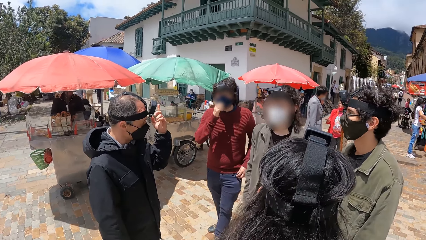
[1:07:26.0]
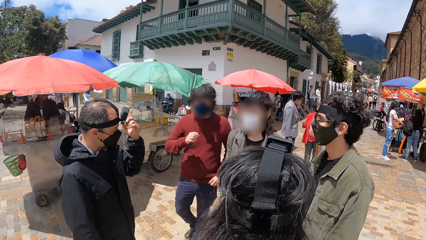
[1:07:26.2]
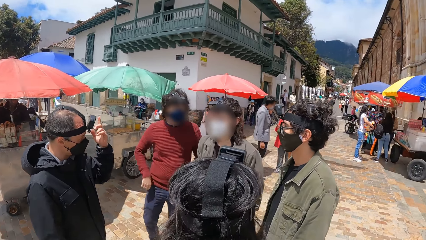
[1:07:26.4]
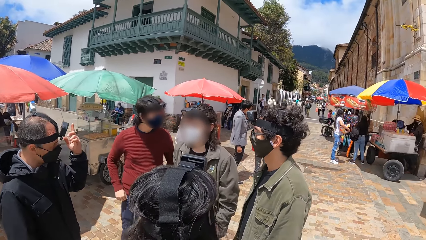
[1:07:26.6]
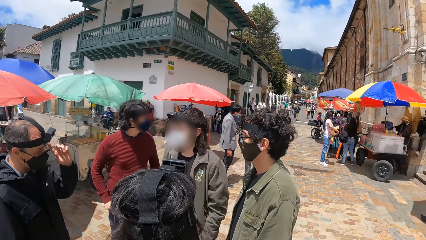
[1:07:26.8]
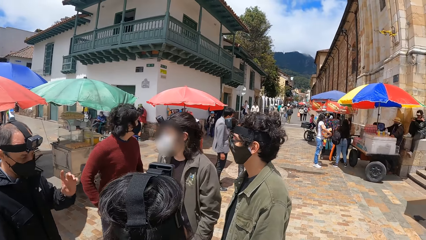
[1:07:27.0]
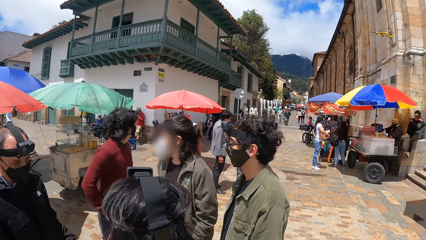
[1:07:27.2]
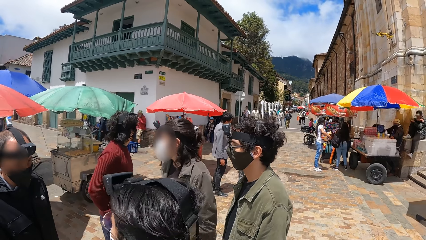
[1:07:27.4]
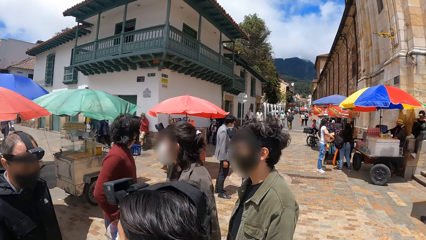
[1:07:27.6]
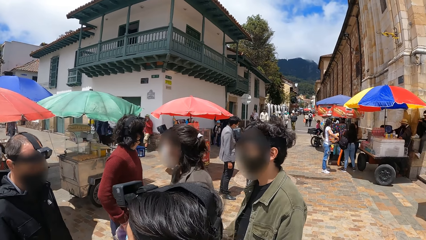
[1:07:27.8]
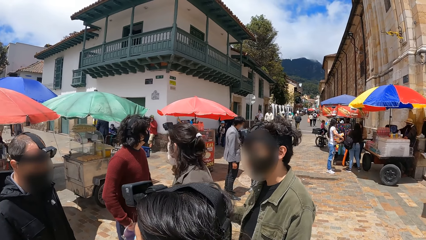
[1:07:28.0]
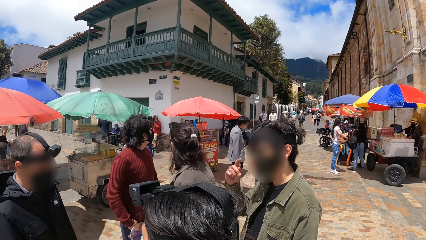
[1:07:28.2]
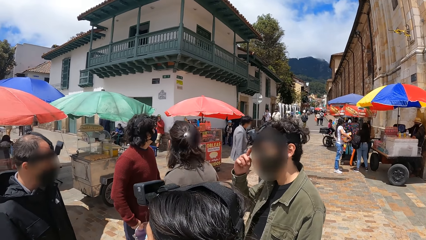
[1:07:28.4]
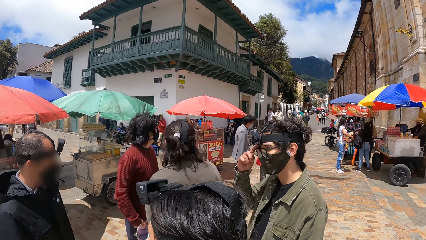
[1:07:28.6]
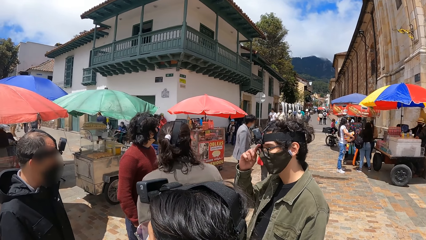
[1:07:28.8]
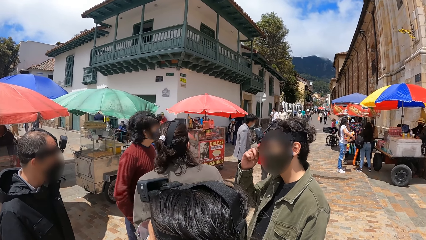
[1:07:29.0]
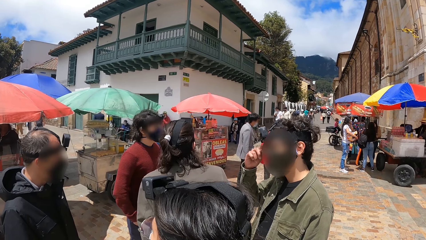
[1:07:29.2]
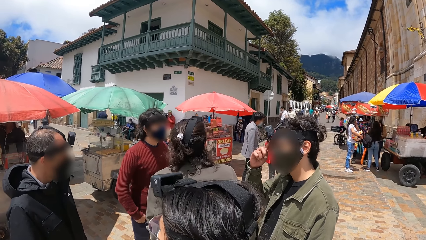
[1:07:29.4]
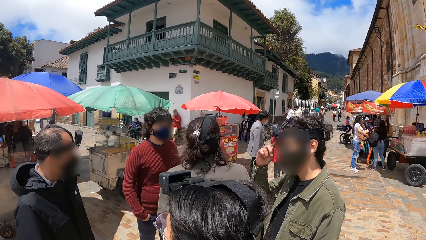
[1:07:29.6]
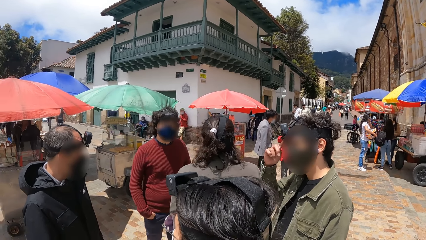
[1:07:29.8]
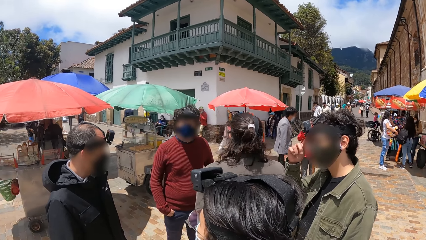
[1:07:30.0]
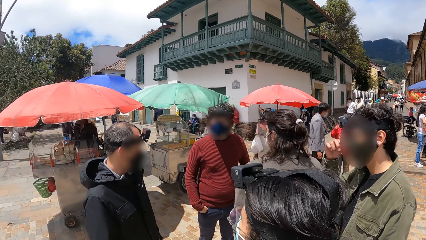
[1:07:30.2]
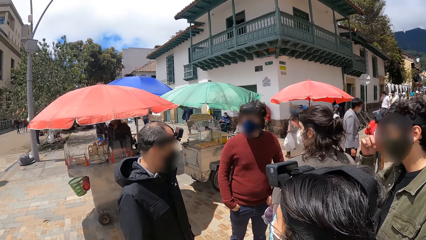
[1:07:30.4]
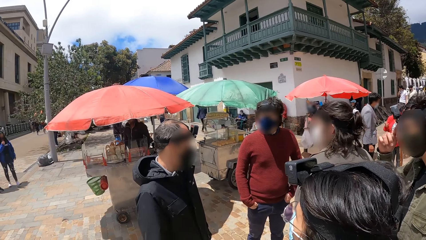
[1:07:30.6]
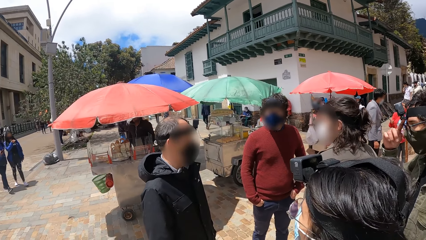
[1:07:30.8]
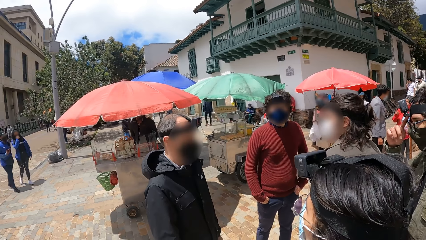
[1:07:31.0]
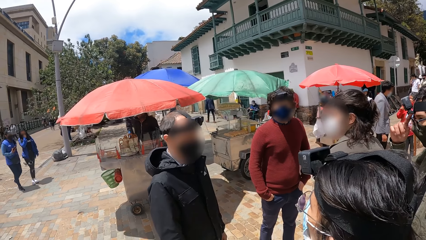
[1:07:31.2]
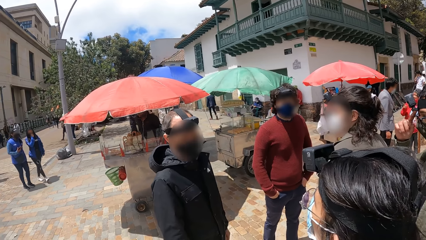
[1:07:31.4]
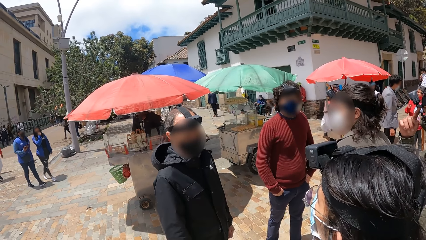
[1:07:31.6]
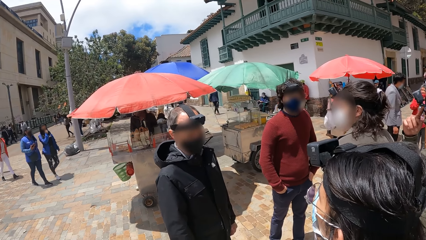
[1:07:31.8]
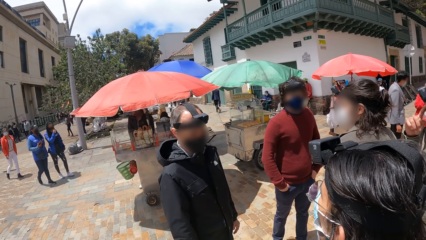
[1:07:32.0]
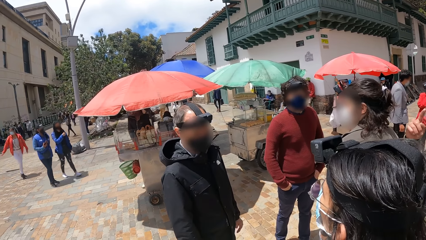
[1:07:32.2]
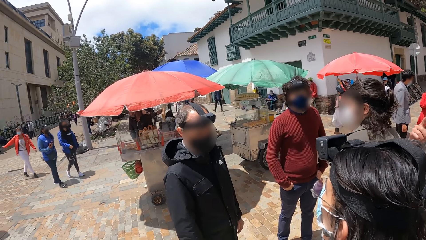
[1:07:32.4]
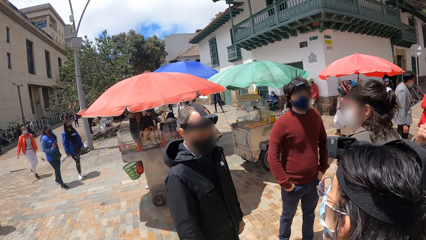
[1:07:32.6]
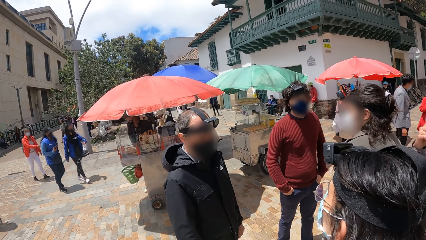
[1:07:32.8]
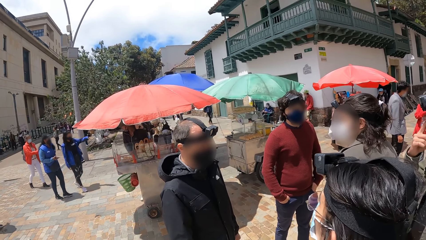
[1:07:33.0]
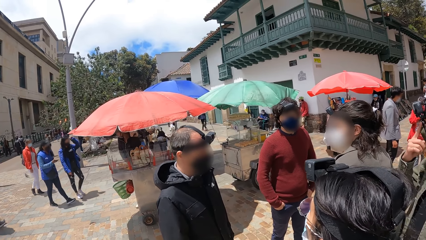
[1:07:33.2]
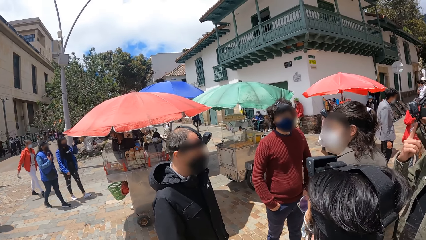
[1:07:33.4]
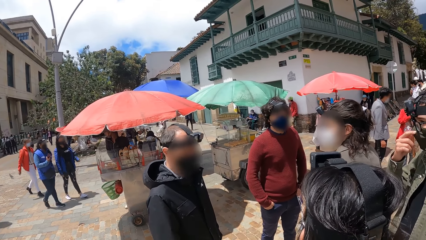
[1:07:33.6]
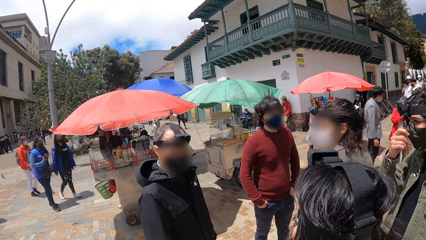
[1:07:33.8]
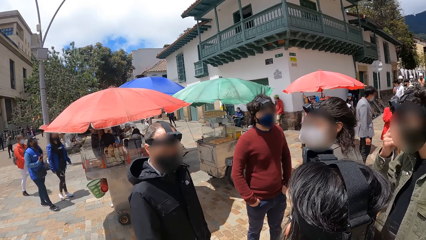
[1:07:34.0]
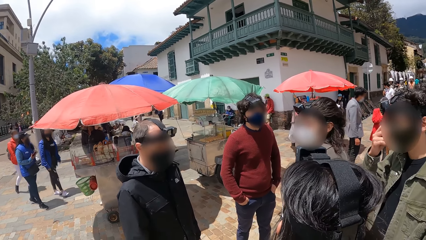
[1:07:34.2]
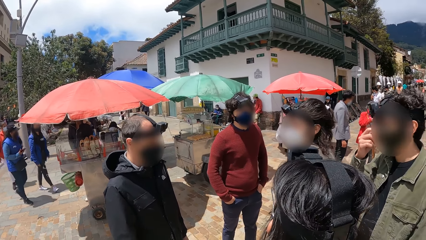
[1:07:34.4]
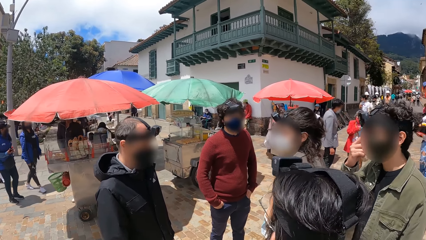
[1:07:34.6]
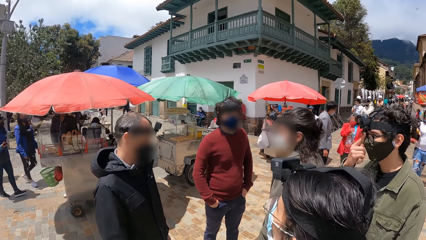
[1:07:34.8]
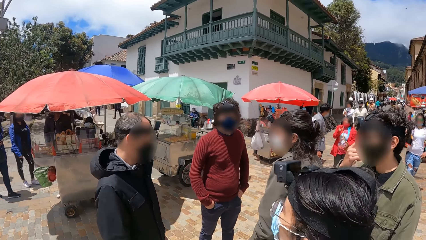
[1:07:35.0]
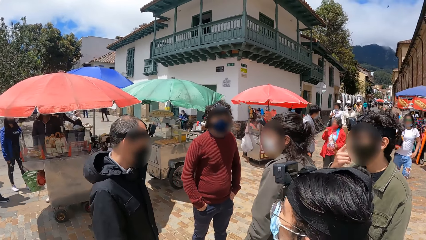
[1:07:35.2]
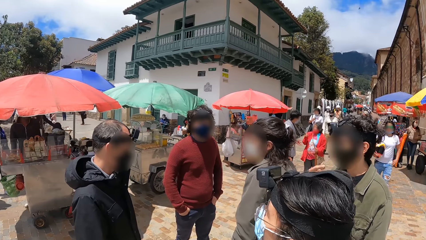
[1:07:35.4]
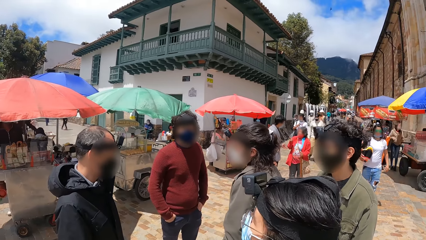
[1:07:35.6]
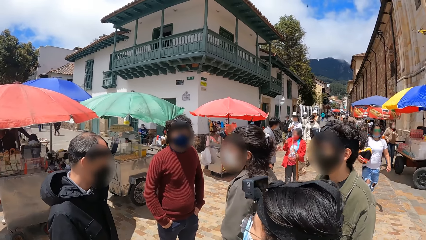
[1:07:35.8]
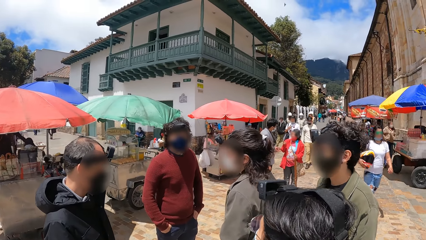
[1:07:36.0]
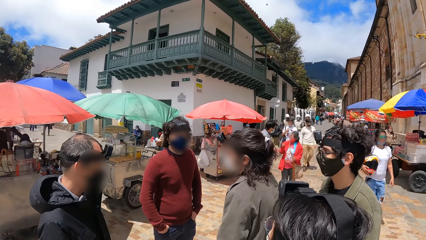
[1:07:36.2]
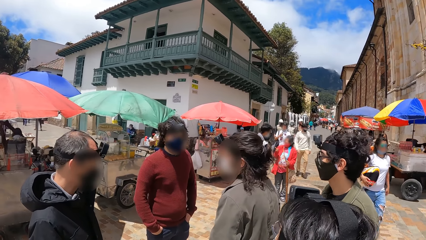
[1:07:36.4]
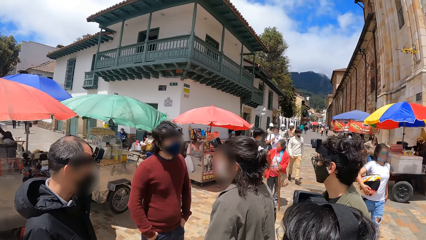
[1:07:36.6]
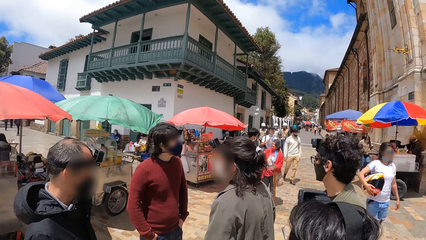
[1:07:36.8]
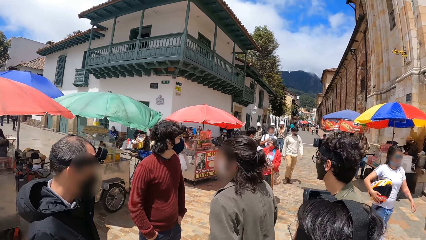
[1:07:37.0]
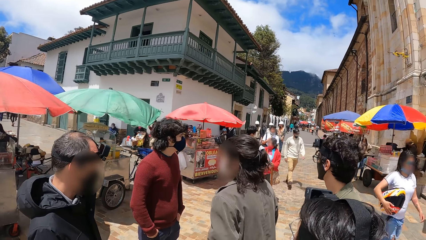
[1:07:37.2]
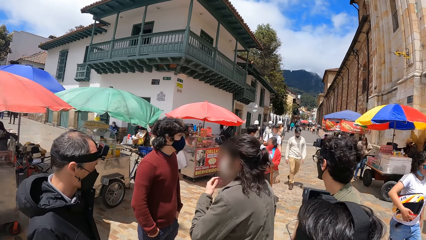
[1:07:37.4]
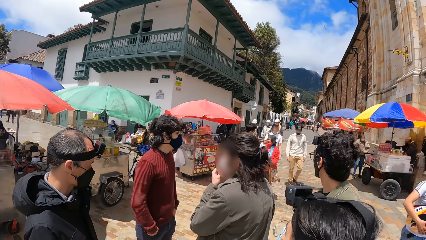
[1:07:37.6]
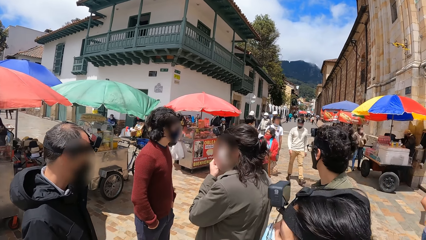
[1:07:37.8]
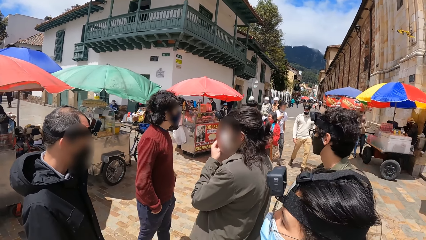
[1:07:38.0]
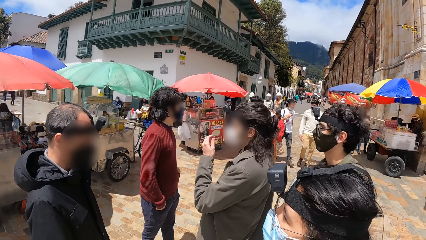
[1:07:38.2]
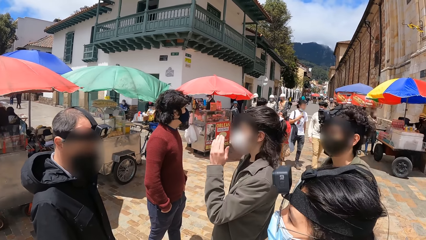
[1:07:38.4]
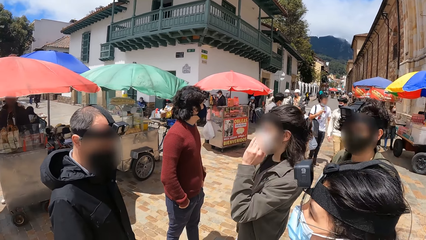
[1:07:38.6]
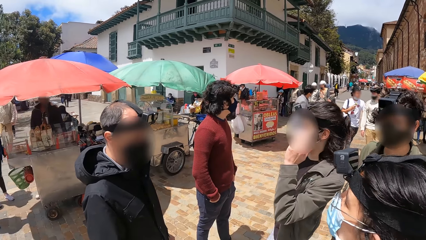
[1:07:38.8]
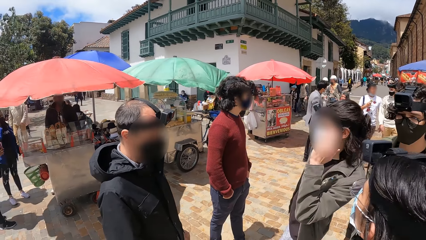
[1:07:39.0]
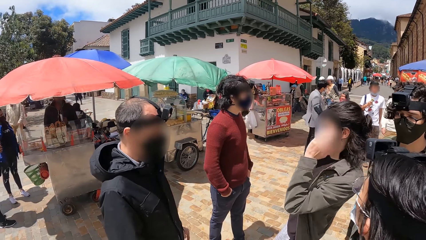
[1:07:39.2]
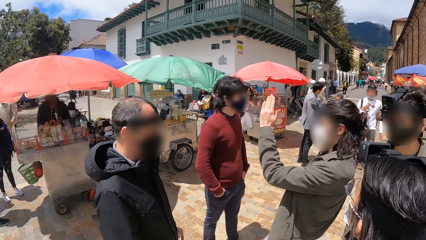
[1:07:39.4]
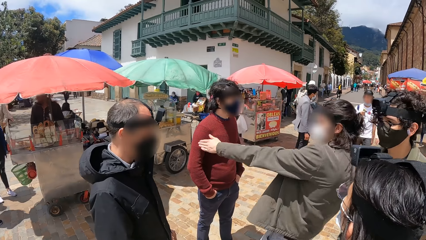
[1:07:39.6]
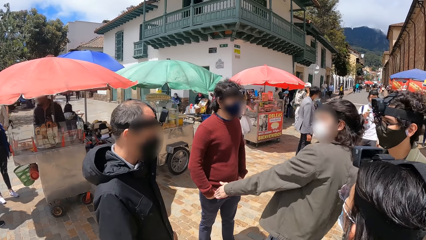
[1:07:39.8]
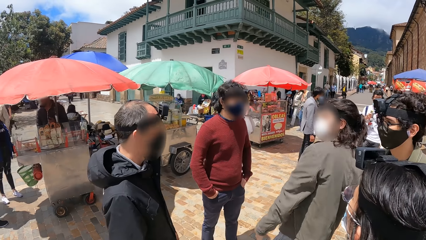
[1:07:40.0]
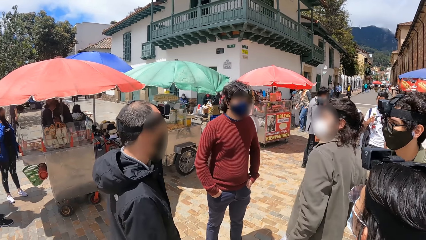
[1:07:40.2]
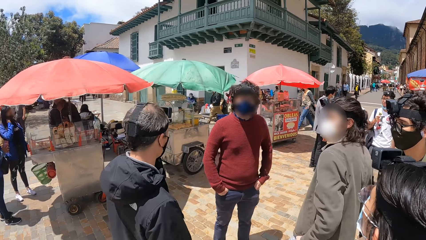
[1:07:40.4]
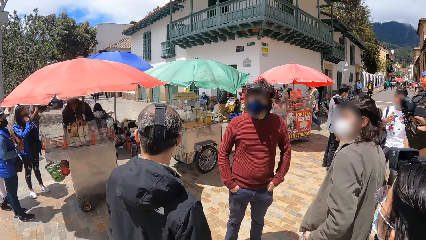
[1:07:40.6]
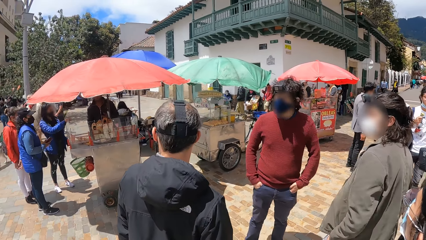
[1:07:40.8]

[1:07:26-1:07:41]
The camera wearer looks around. A person touches his face. The camera wearer looks at another person. A third person touches her face and moves her hand.
